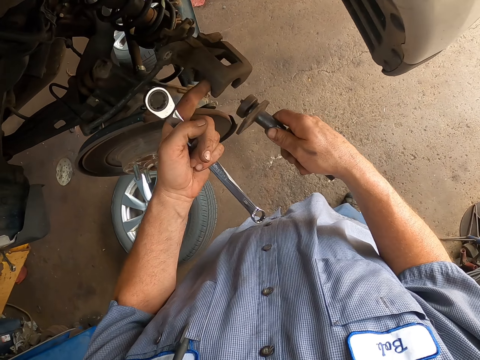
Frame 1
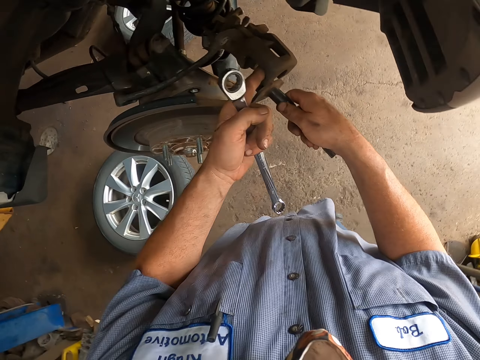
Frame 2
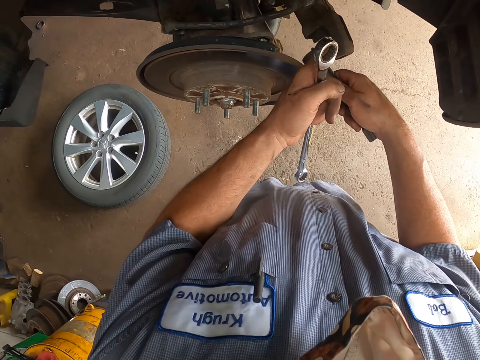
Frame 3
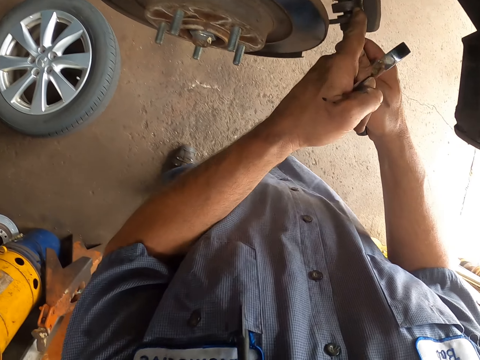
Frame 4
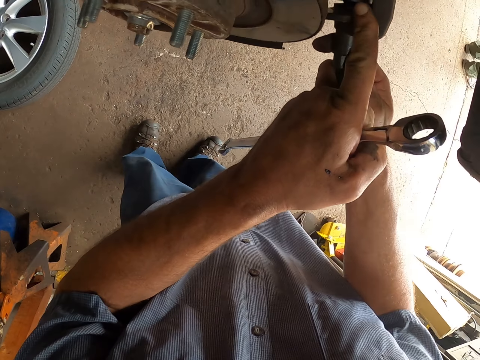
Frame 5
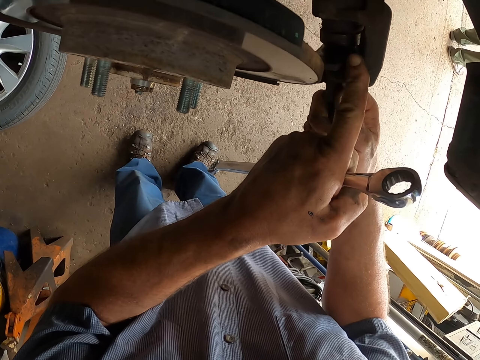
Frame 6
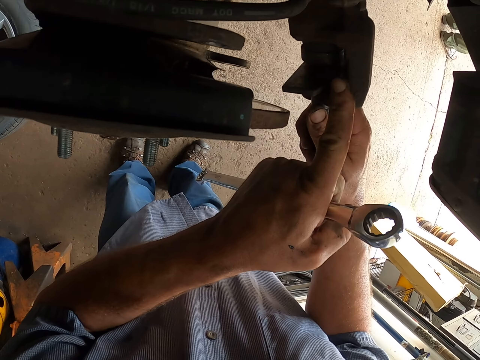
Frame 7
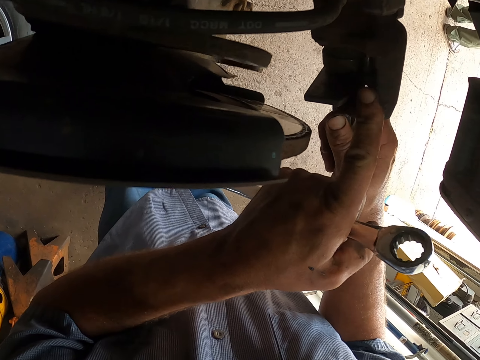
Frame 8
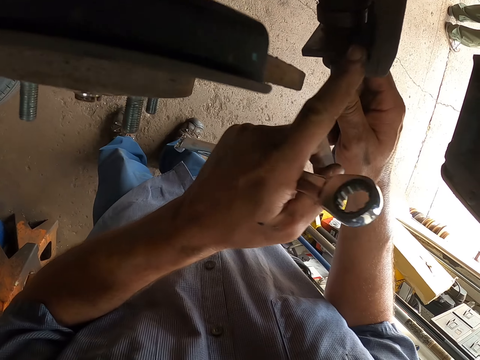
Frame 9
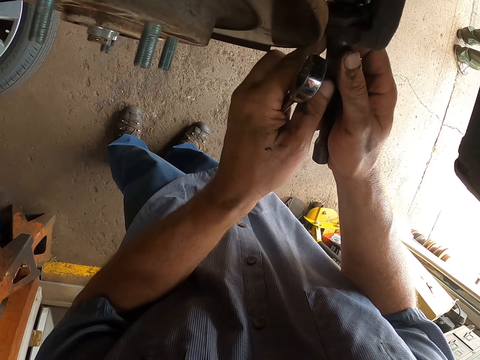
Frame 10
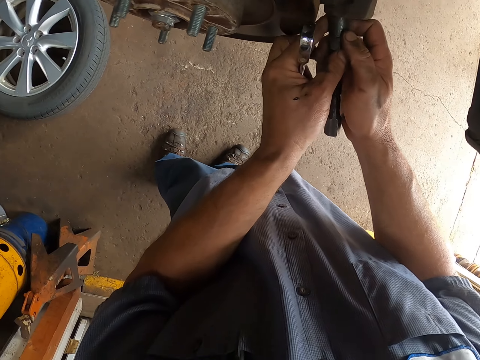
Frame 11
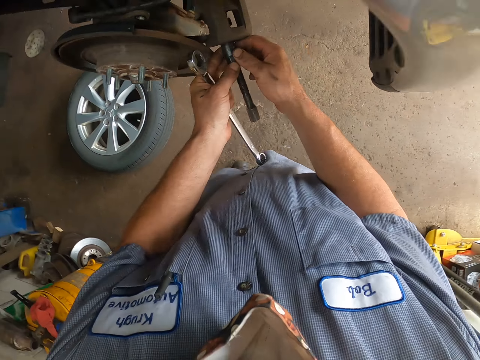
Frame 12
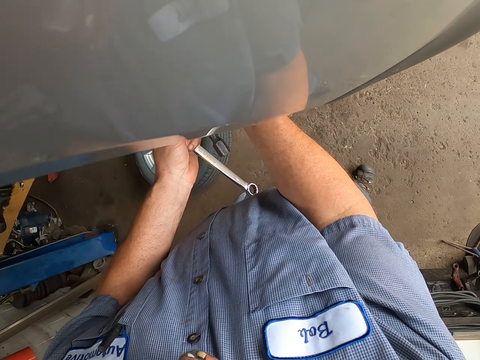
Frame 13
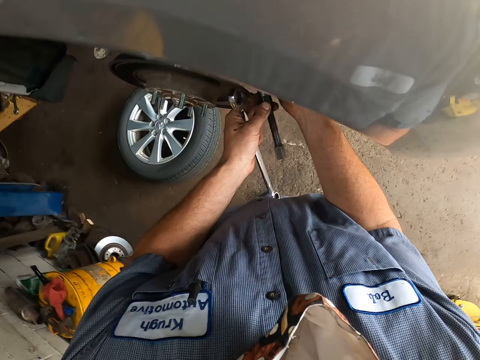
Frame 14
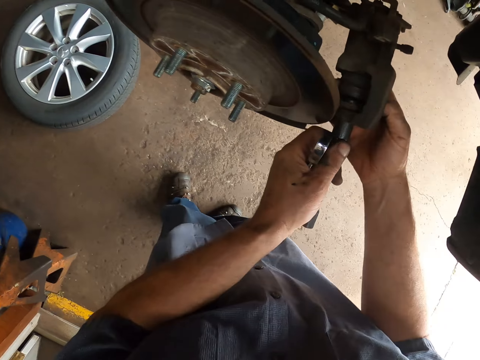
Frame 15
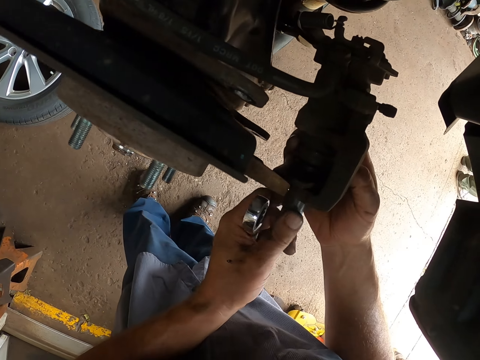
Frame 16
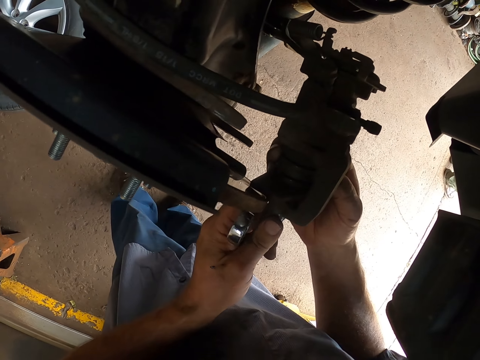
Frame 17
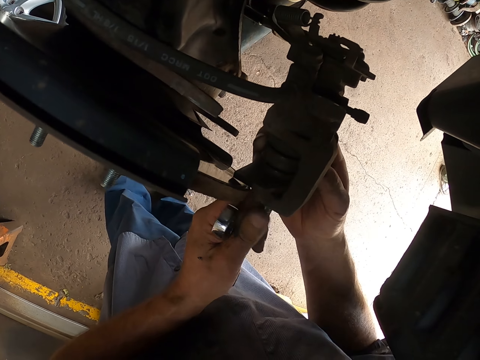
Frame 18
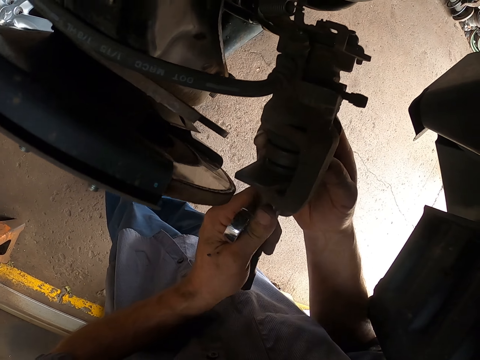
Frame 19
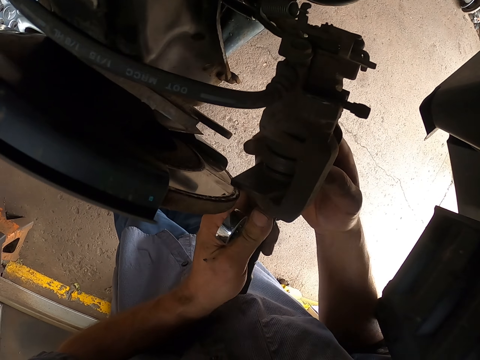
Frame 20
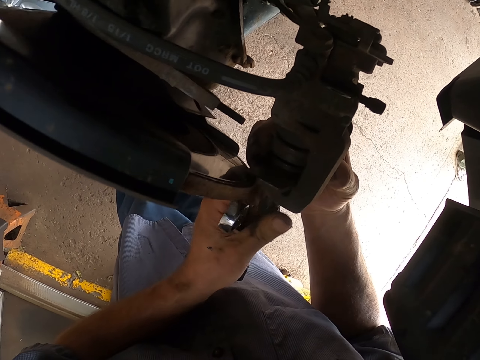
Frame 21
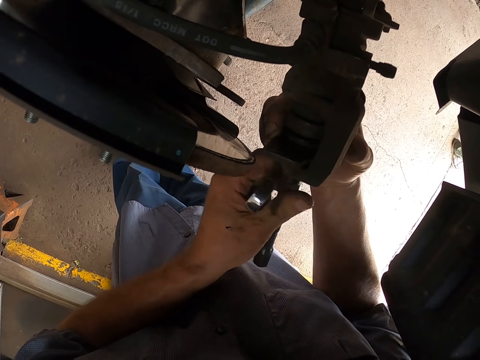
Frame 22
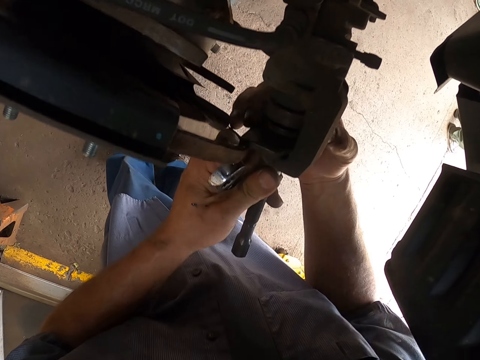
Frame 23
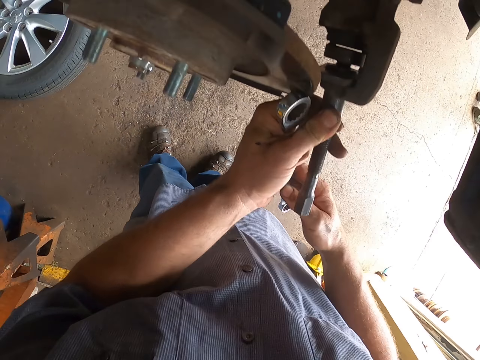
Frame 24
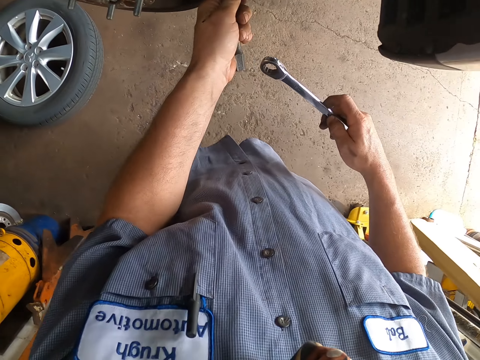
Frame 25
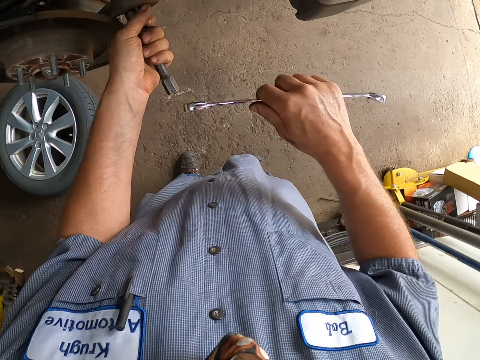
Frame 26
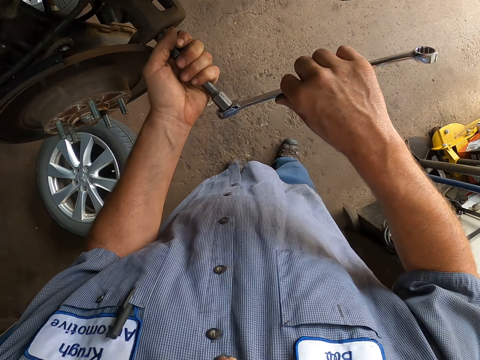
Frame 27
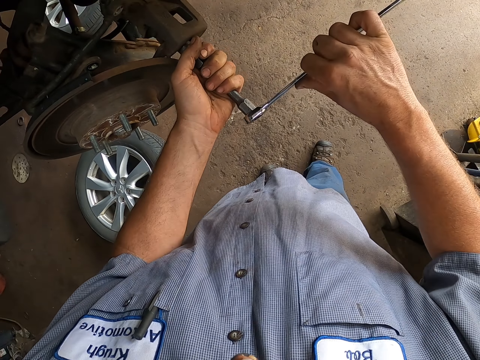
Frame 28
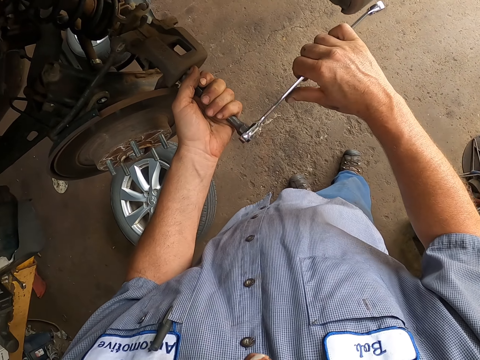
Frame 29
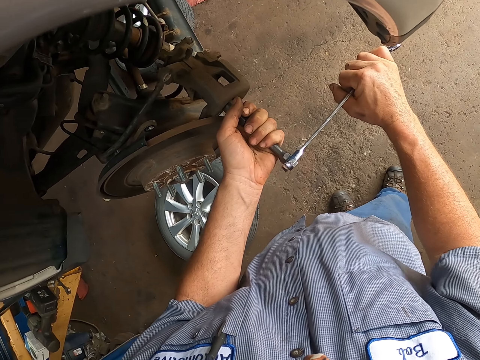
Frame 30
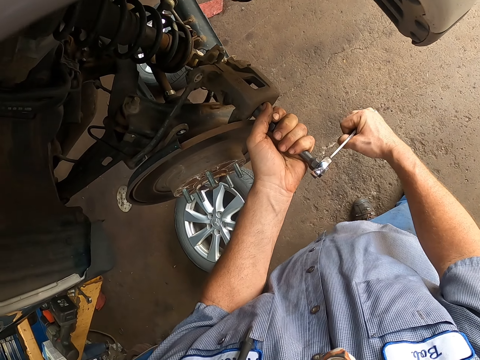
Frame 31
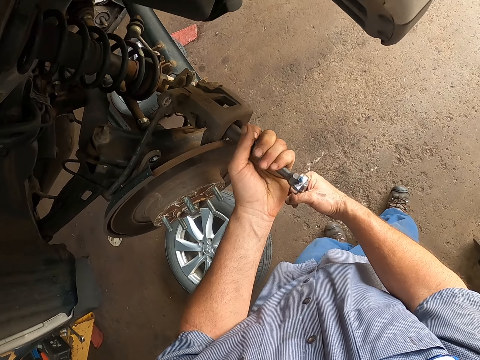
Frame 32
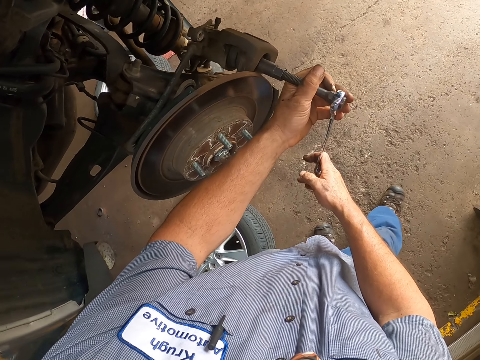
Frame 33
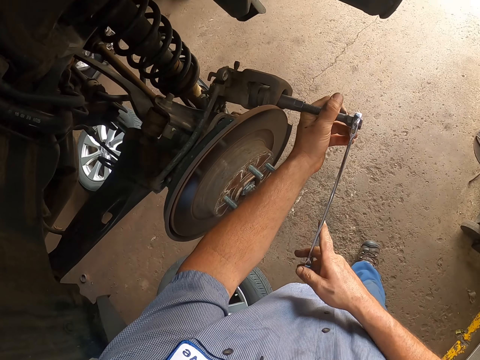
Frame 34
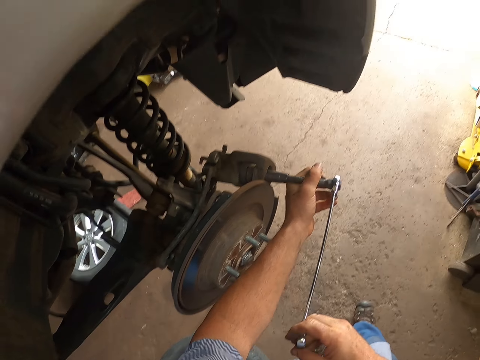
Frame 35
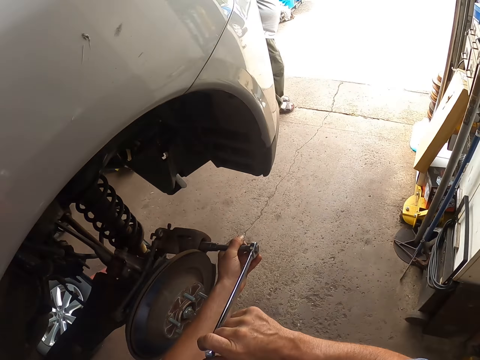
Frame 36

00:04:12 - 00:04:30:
The camera wearer fixes the metal on the wheel hub. They tighten the metal. They tighten the wheel hub with the cone wrench.

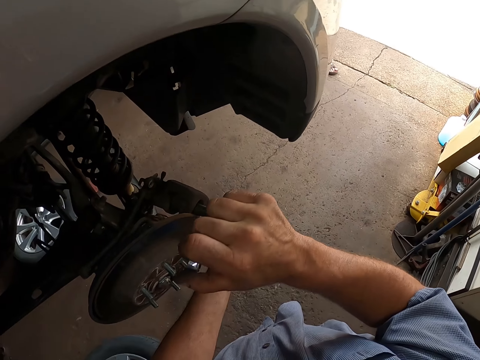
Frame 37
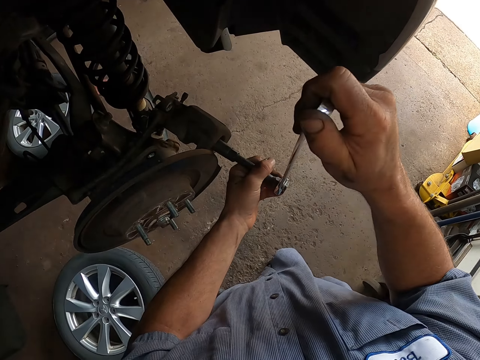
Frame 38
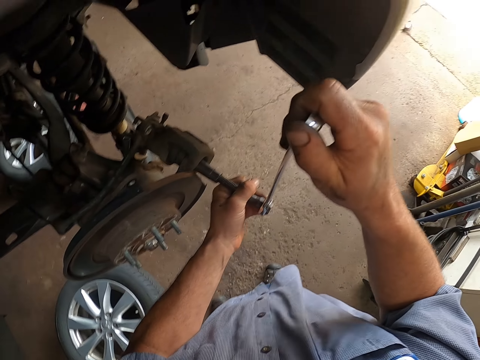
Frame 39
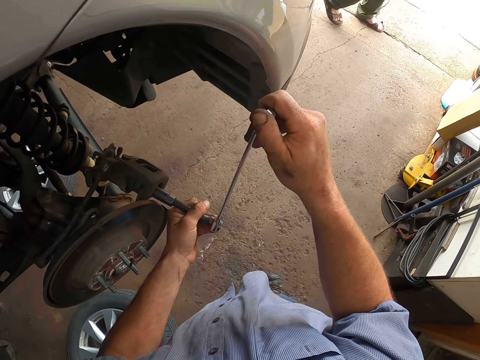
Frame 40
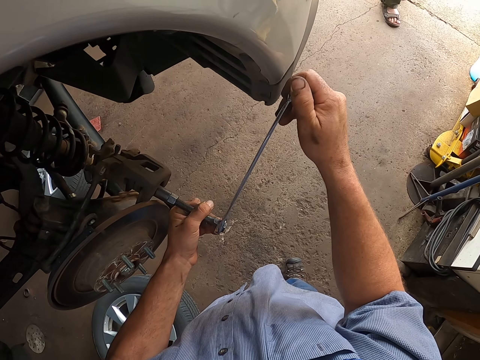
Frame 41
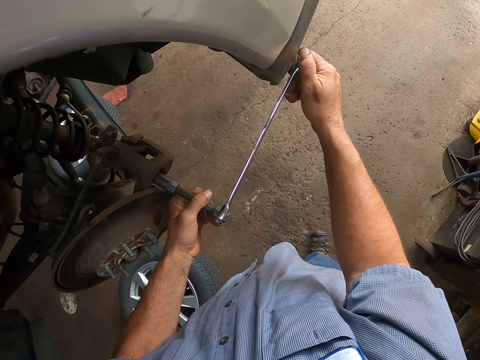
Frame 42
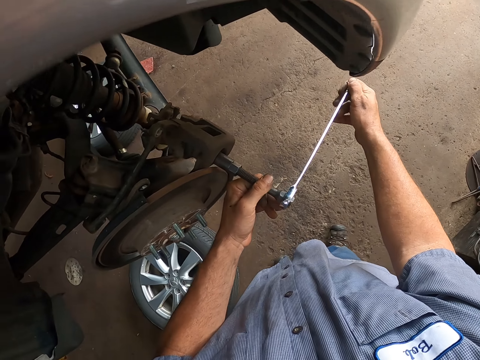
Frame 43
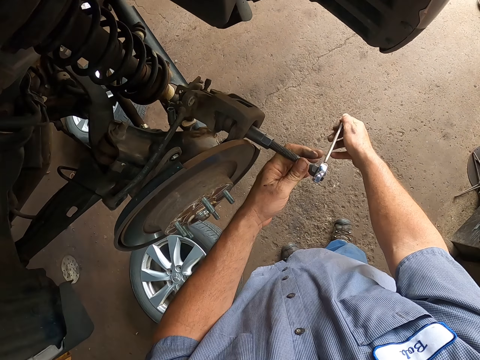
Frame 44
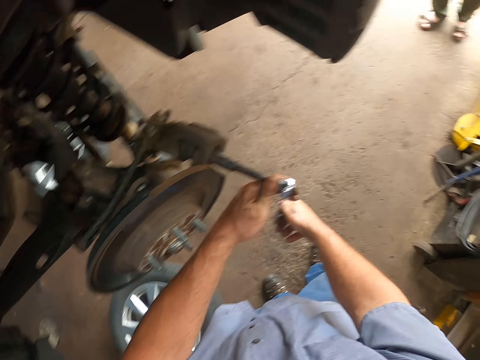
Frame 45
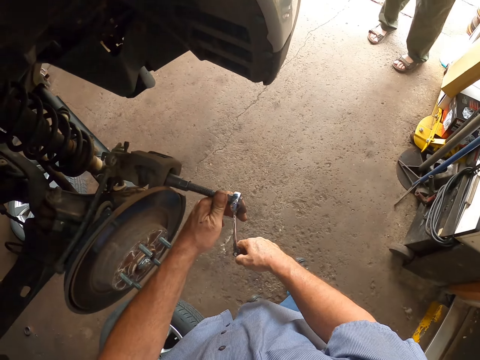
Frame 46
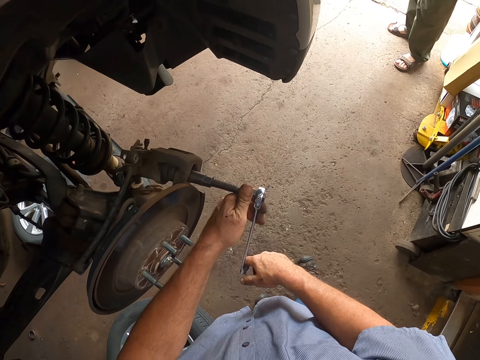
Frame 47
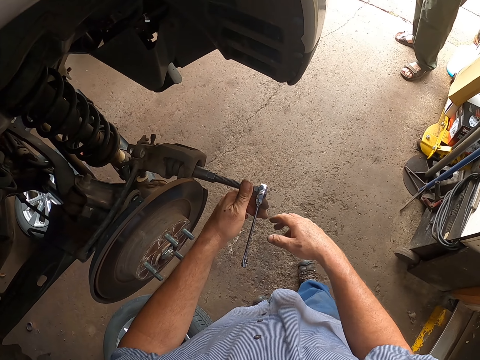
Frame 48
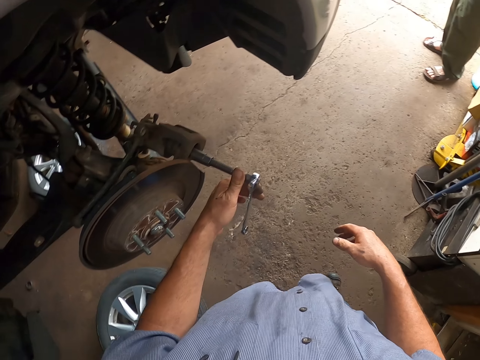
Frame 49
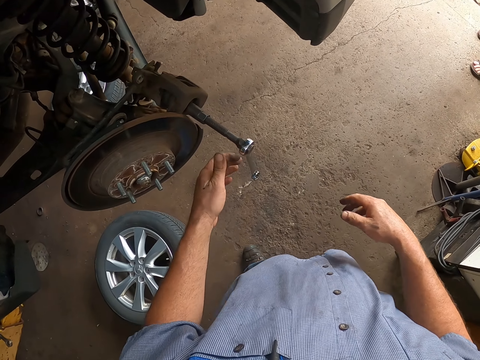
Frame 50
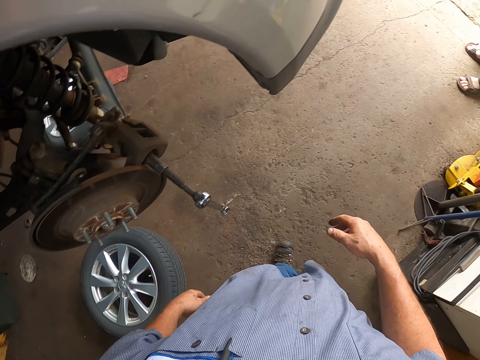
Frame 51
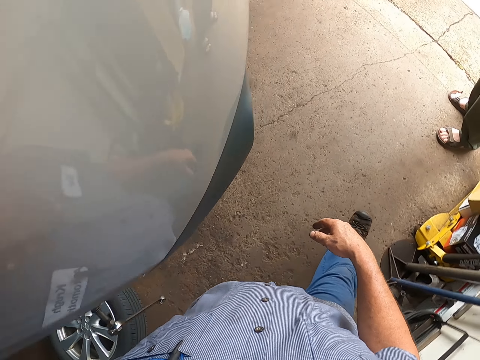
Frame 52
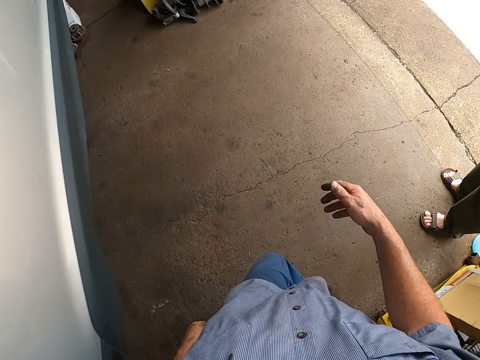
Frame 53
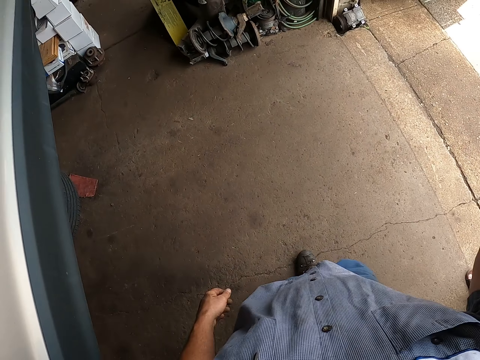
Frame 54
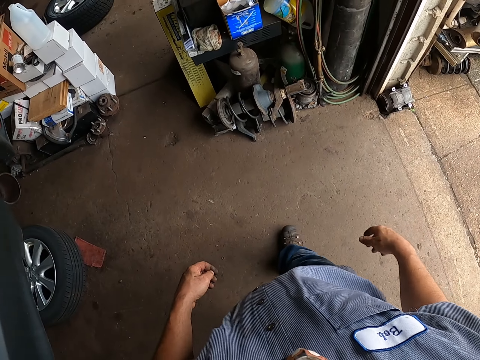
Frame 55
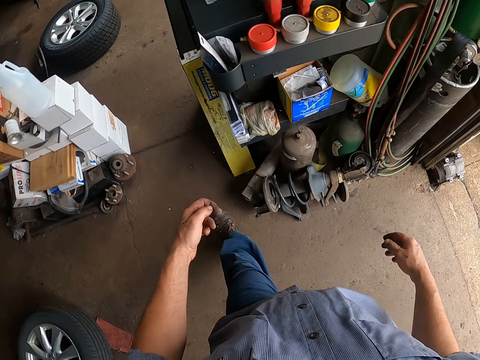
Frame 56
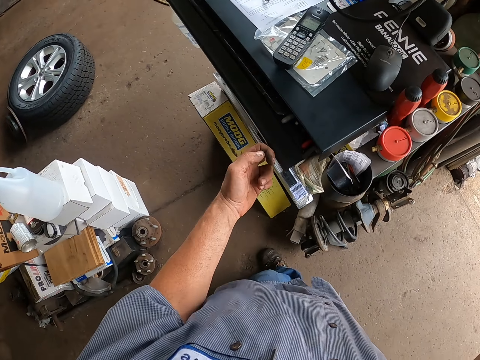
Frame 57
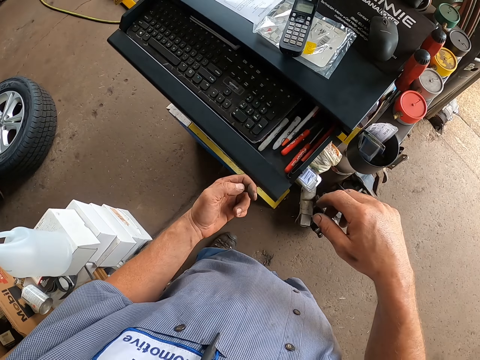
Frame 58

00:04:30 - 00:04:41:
The camera wearer leaves the cone wrench on the wheel hub. He gestures with his right hand.
